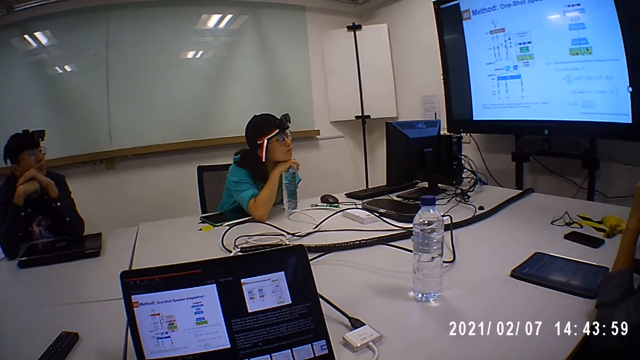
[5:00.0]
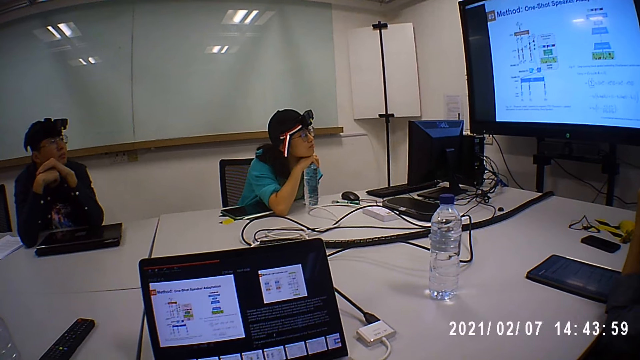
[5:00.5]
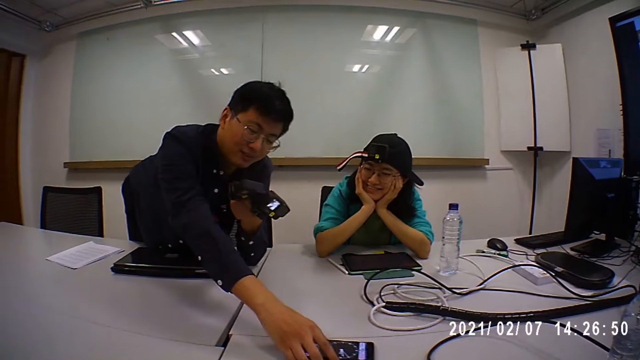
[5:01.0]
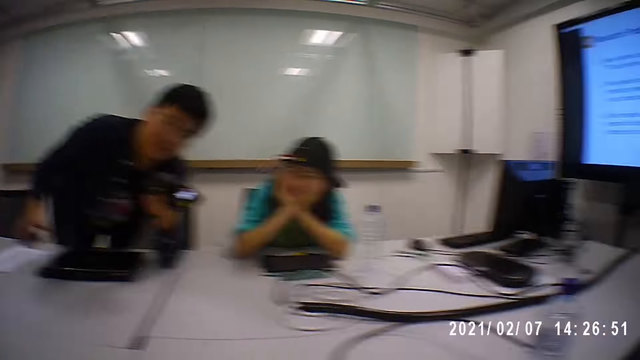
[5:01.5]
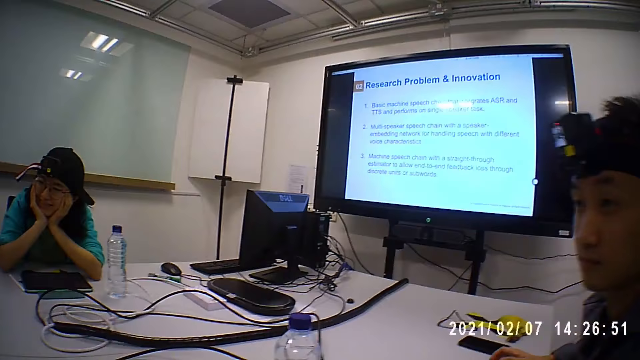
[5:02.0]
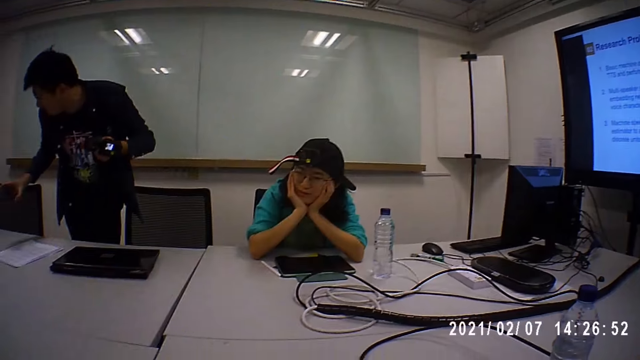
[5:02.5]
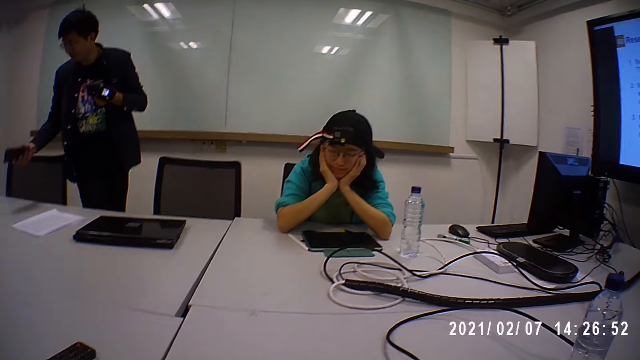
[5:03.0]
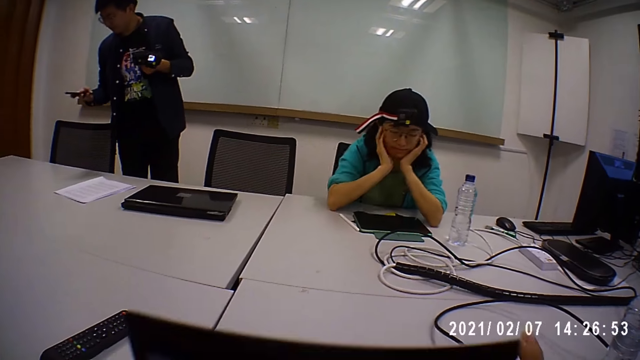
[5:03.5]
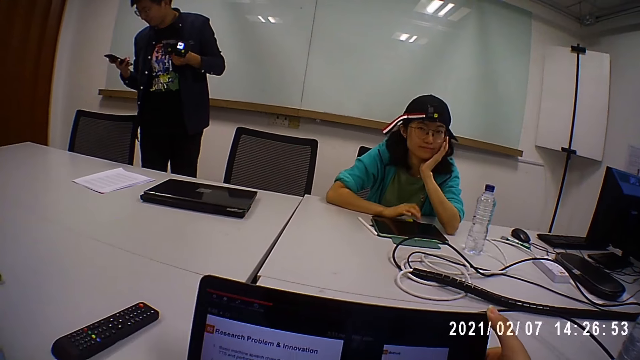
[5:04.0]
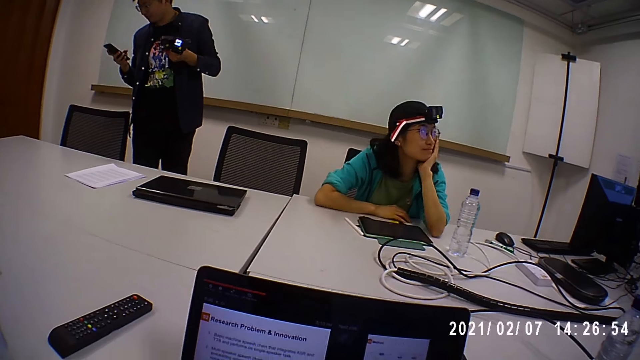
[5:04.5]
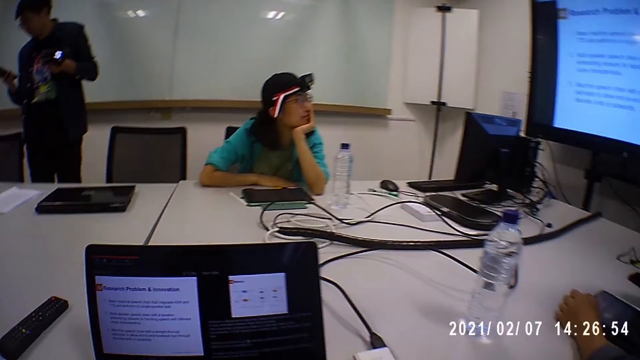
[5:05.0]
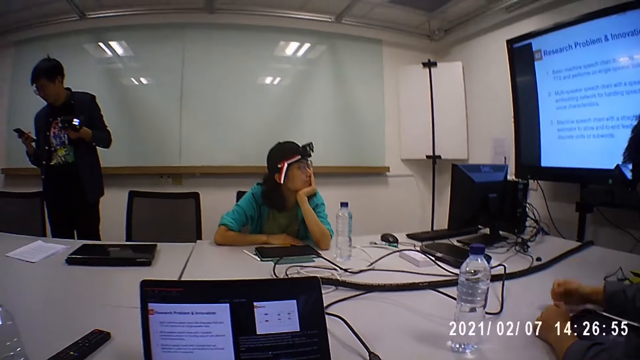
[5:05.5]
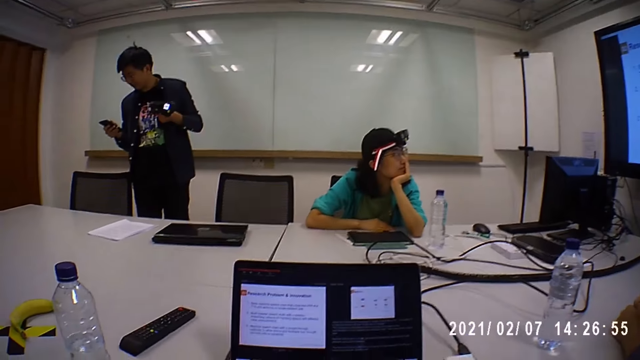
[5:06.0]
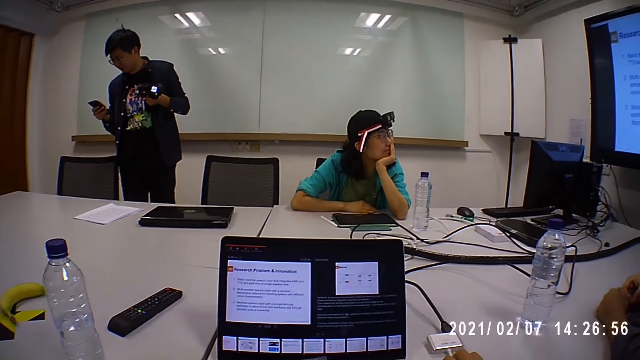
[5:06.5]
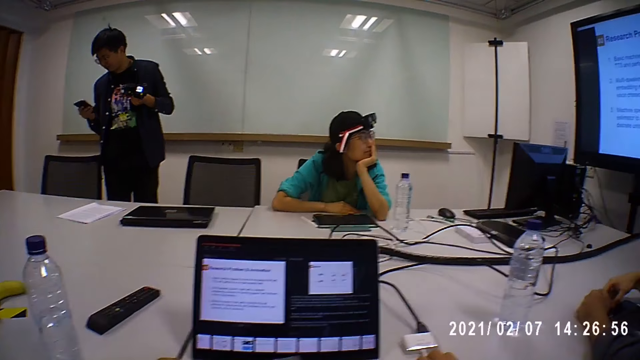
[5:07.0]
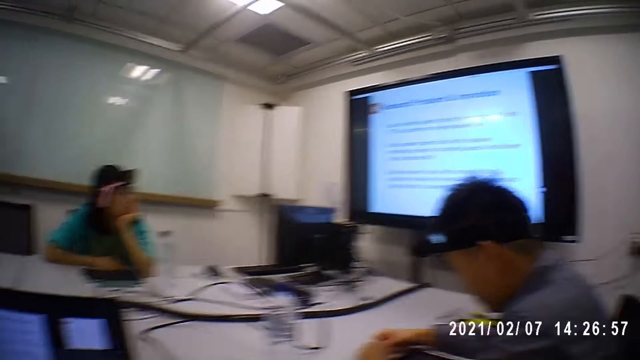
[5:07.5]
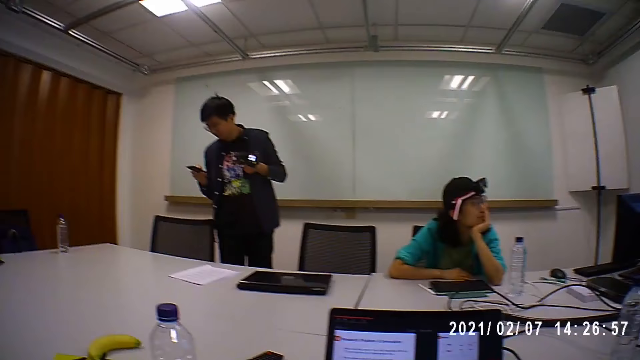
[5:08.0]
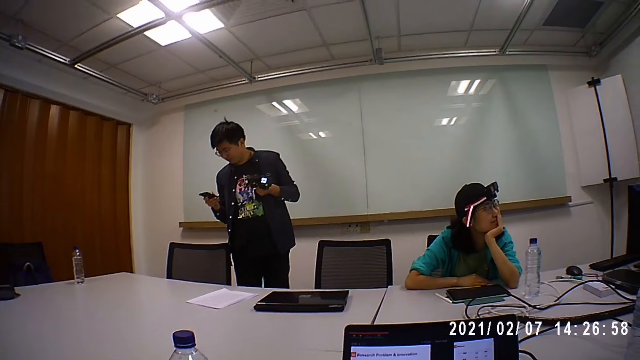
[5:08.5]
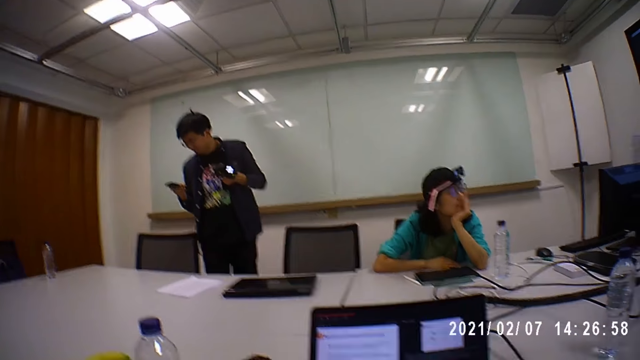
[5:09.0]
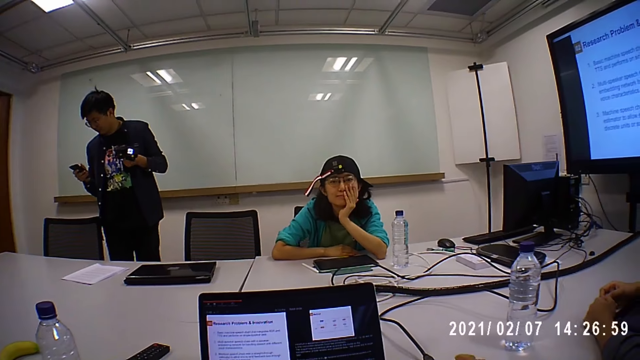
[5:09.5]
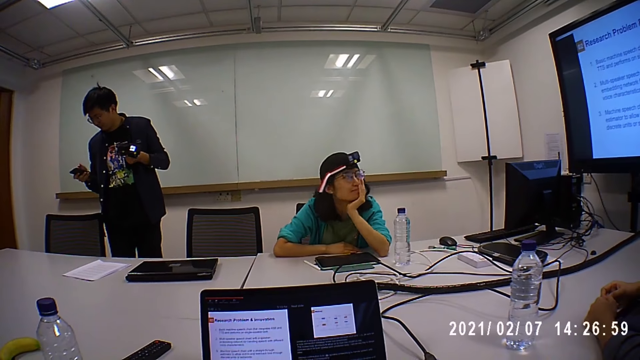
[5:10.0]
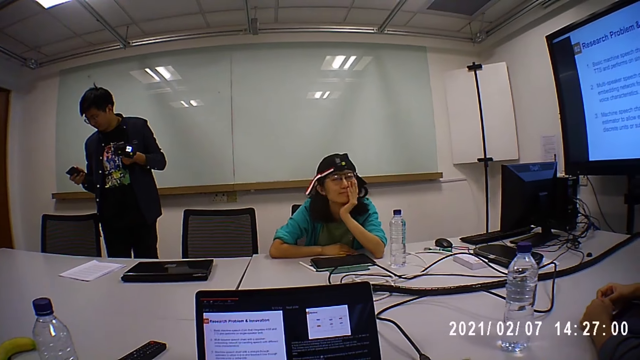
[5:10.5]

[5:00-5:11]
A person picks up a phone on the table. The person stands with the phone in his hand and operates the phone.

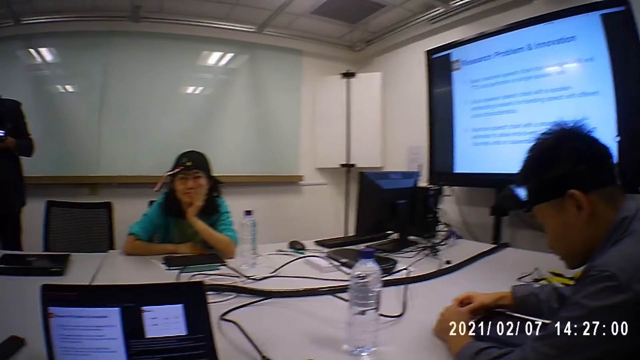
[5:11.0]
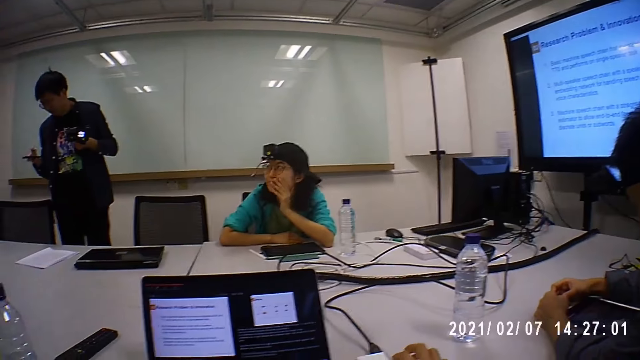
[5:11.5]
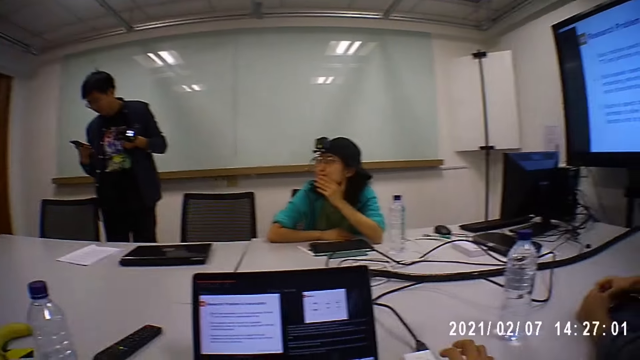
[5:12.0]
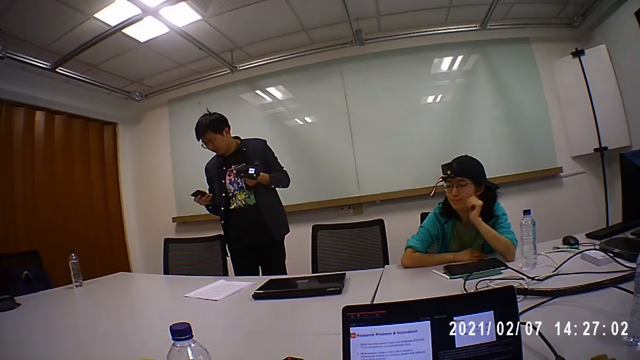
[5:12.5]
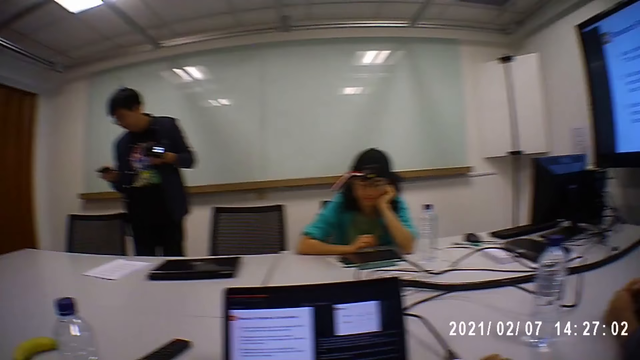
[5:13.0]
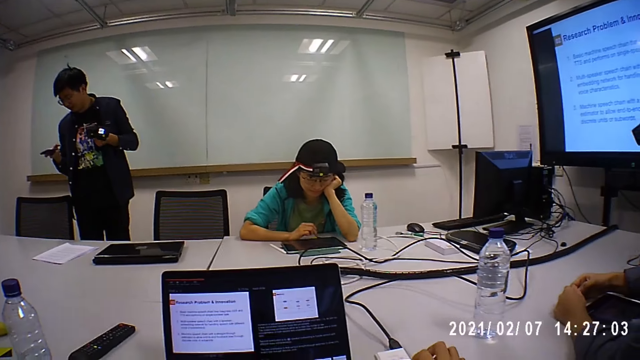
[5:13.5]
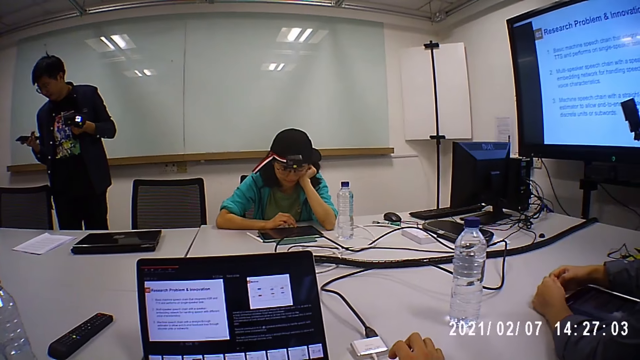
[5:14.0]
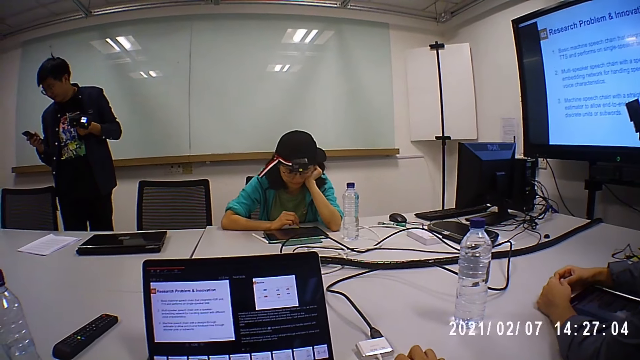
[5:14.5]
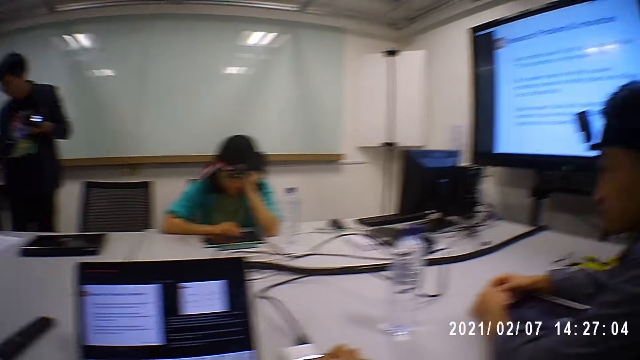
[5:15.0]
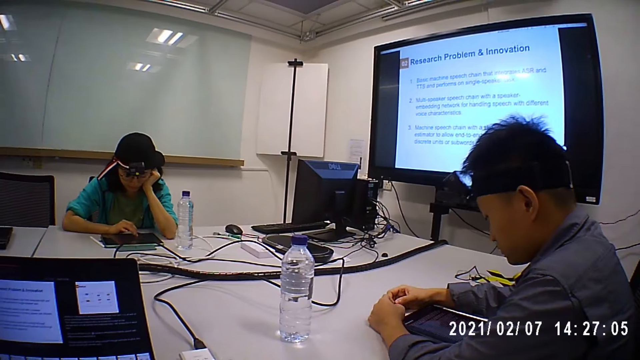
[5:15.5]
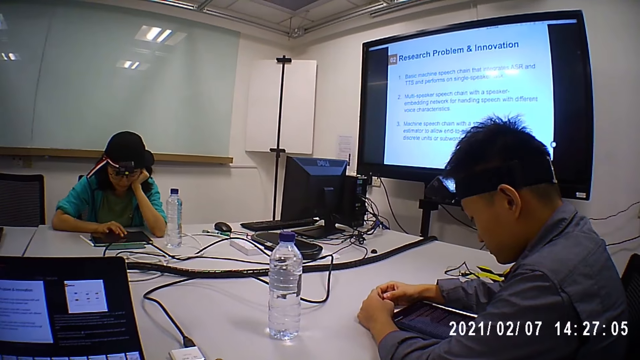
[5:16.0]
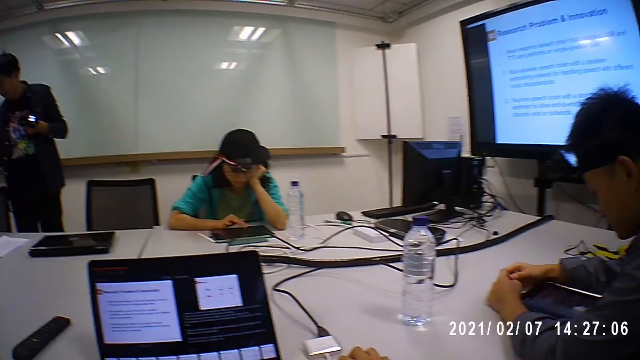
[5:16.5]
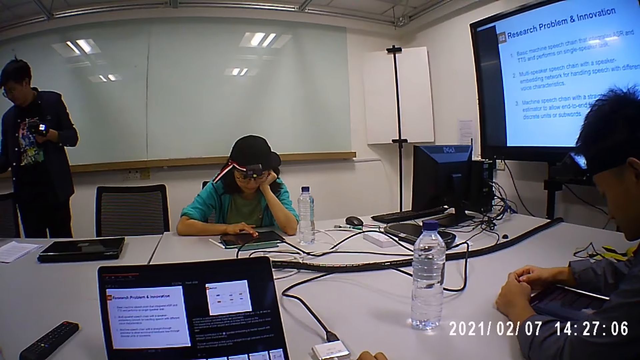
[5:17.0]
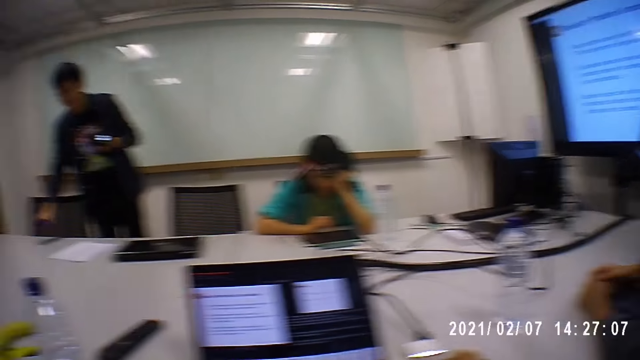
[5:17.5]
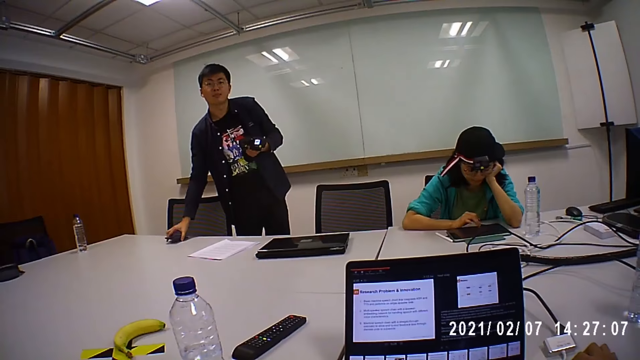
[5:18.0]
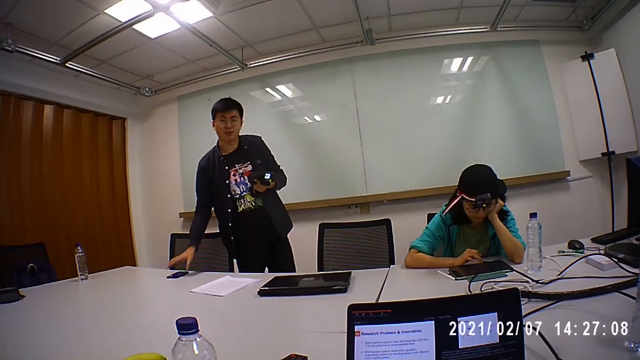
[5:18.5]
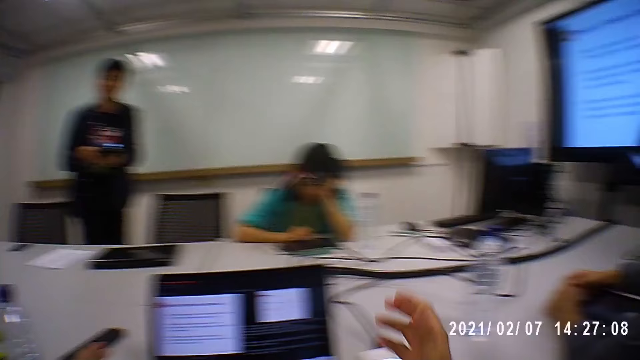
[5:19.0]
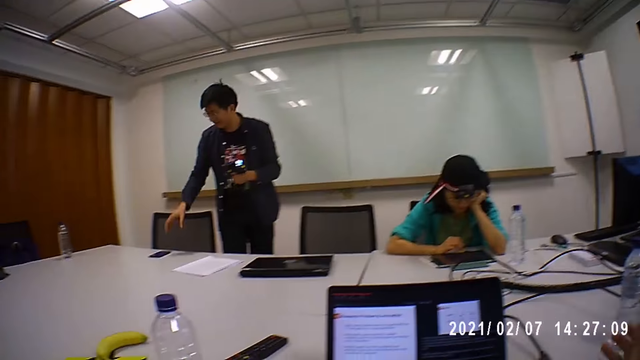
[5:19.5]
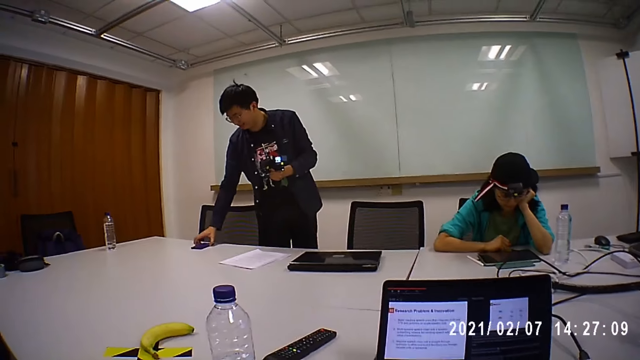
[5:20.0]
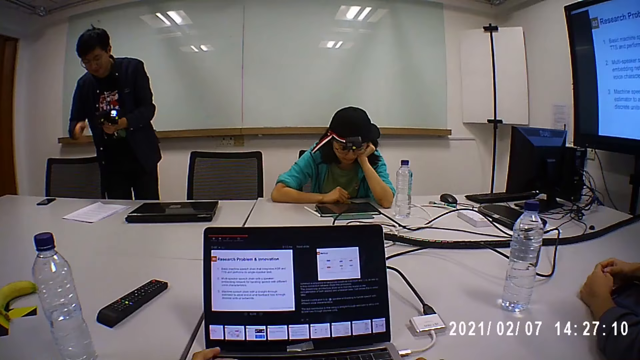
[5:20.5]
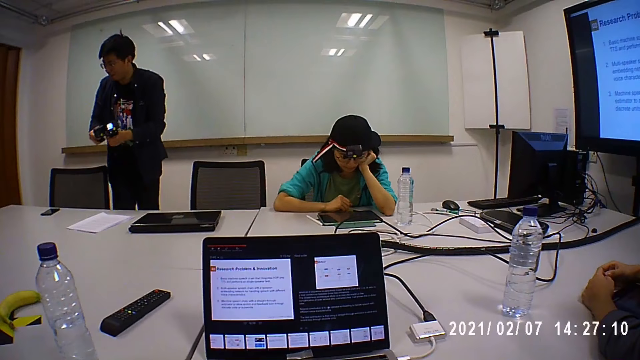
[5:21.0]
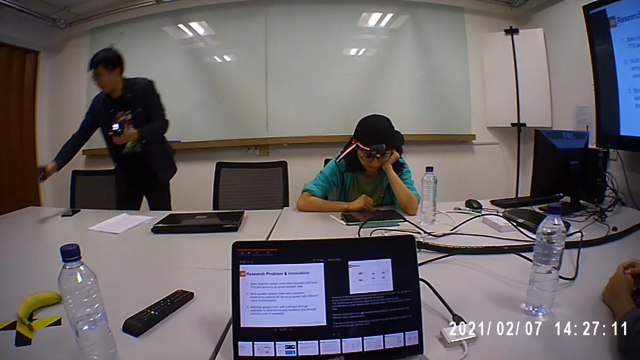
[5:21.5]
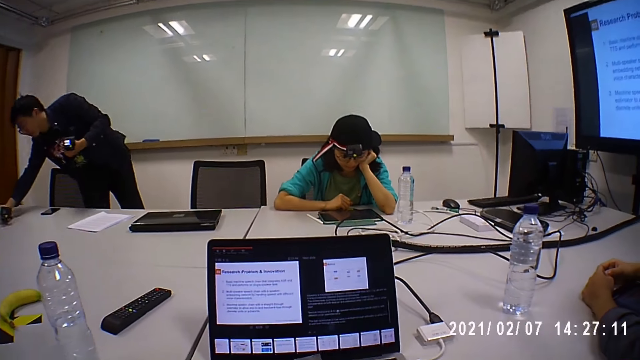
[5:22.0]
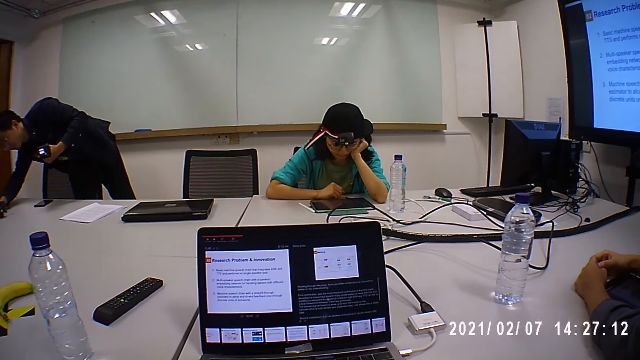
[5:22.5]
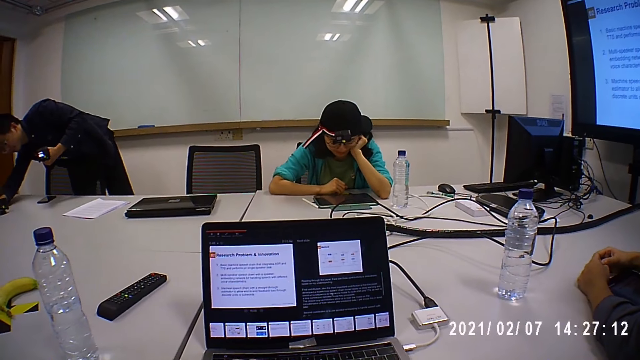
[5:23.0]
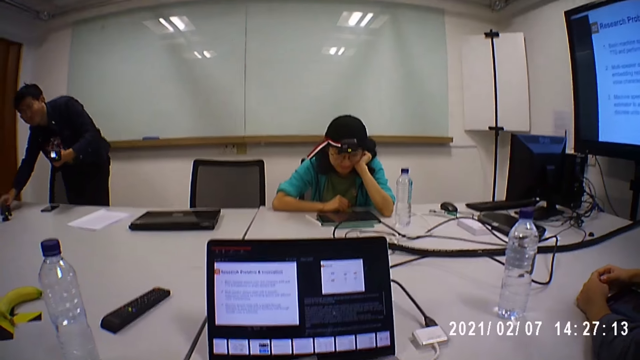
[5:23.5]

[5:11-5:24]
A lady operates a tablet. The lady taps the tablet on the table. The person puts the phone on the table. The person puts a camera on the table.
